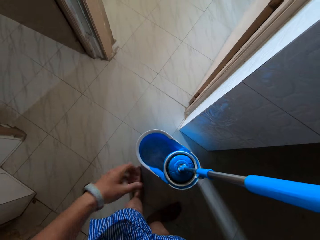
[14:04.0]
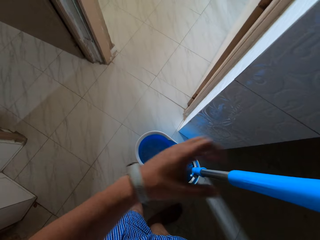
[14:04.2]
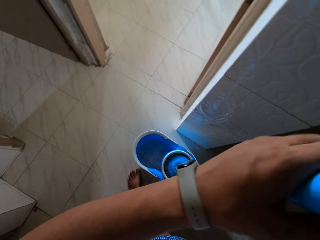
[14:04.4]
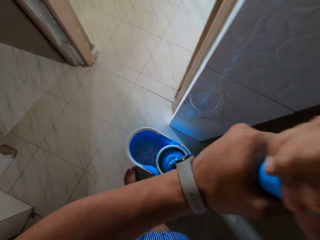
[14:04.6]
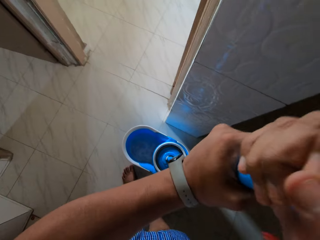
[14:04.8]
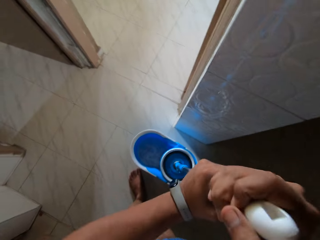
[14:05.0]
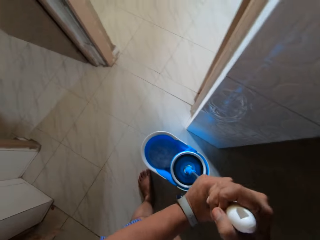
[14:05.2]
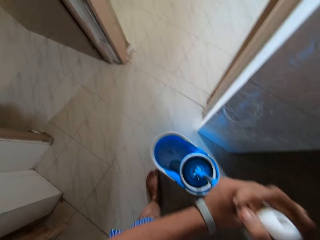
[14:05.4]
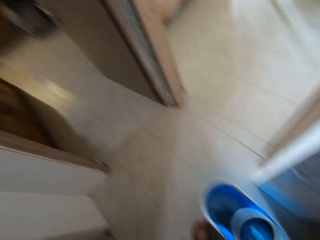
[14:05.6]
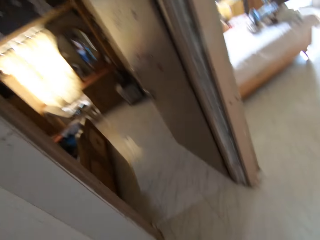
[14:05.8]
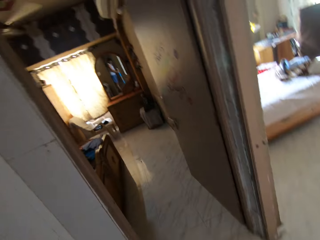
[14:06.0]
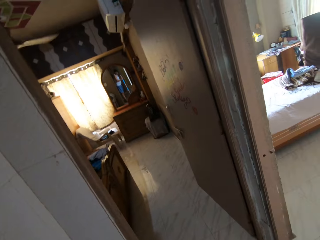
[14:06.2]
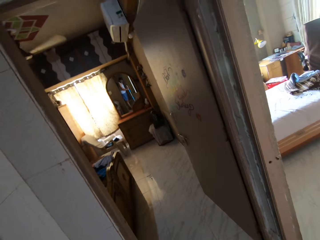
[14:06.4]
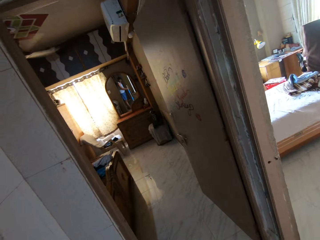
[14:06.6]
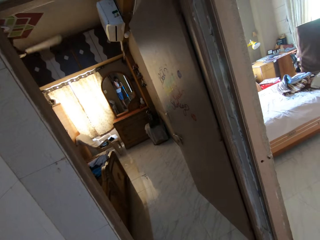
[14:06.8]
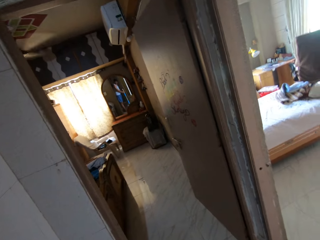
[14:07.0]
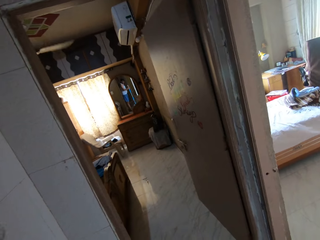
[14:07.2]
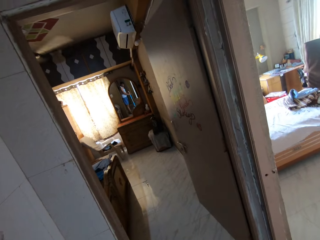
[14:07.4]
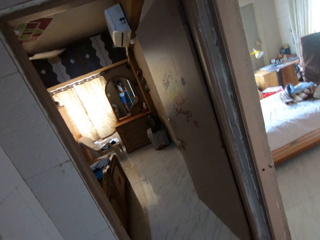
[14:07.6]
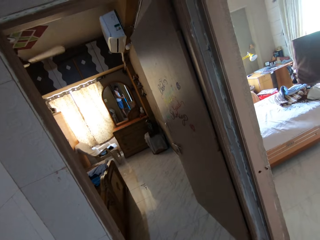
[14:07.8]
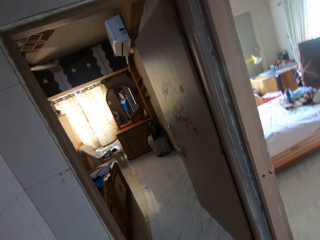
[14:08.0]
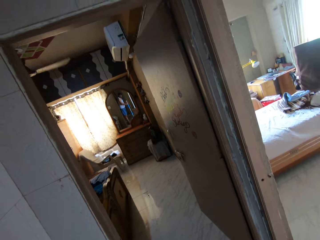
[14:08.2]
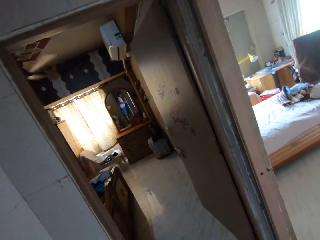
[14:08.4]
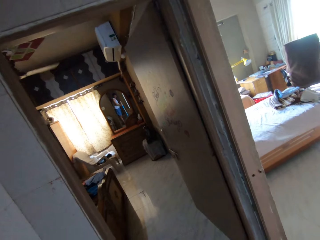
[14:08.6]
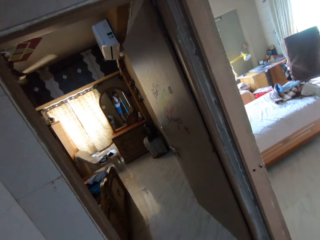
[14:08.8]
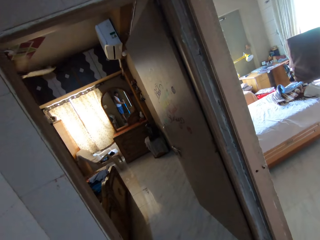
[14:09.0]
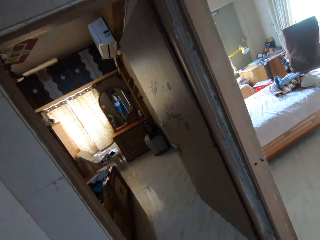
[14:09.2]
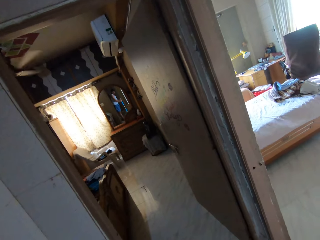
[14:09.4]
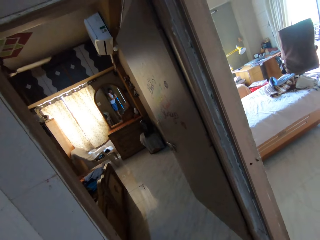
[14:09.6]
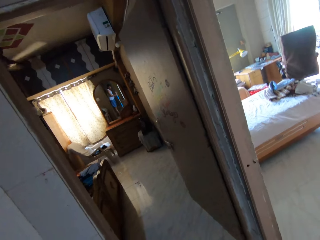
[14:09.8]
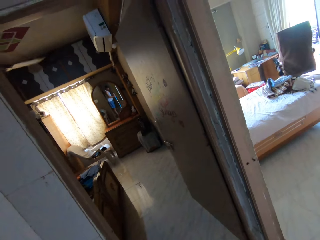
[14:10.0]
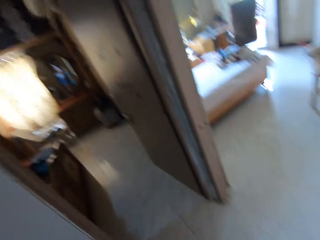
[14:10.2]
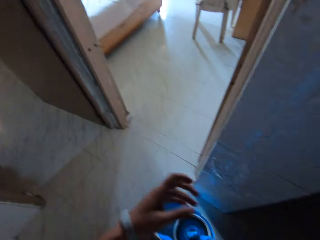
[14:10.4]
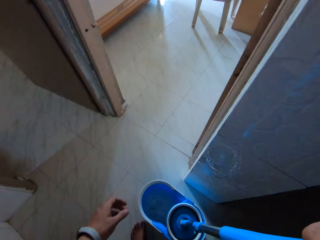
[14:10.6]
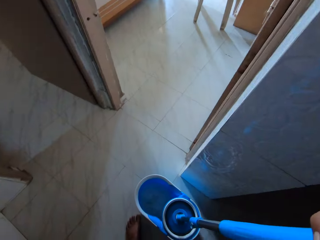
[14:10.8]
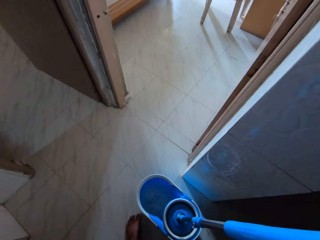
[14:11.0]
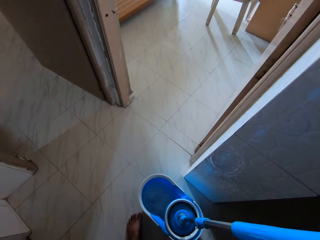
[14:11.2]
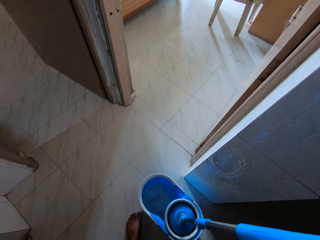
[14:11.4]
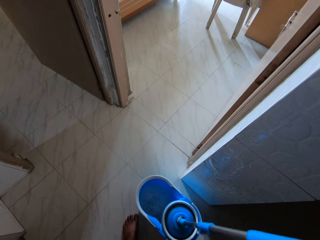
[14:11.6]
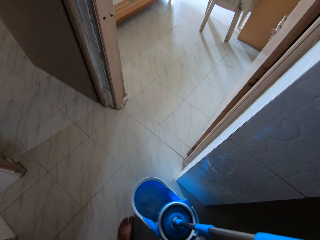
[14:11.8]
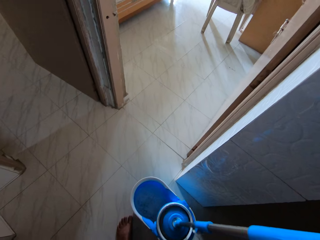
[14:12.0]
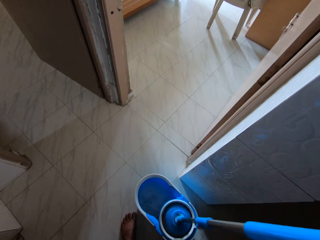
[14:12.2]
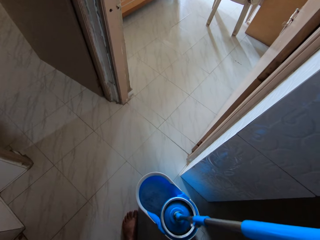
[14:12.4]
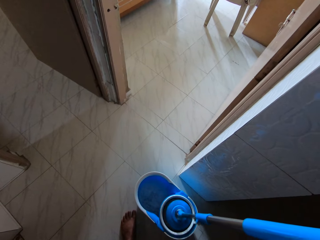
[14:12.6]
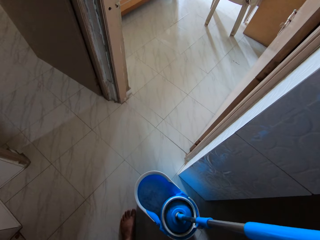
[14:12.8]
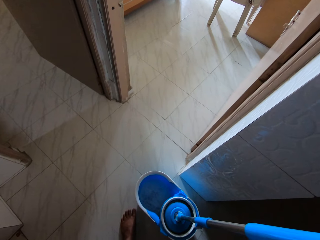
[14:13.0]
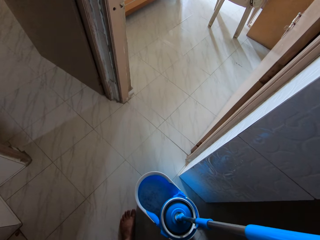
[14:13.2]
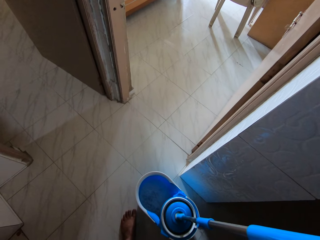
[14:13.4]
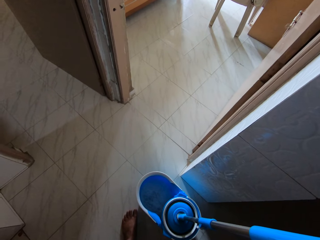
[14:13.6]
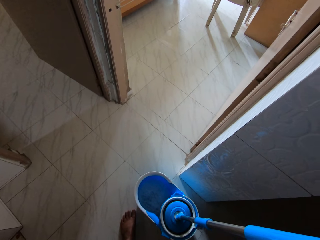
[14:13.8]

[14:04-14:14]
The camera wearer holds the mop with both hands. They press the mop and look around.

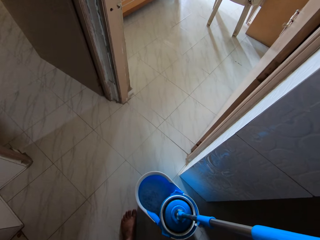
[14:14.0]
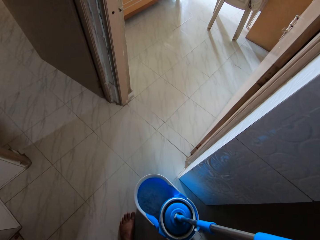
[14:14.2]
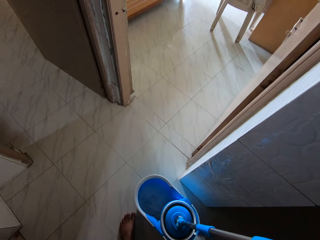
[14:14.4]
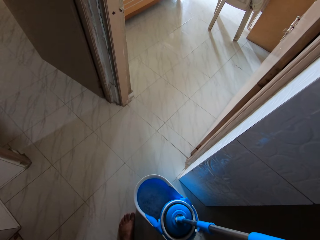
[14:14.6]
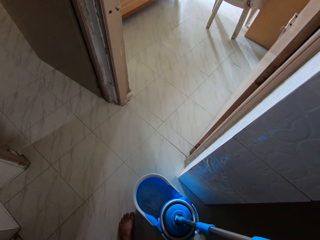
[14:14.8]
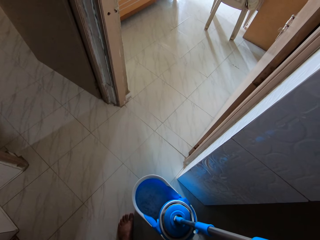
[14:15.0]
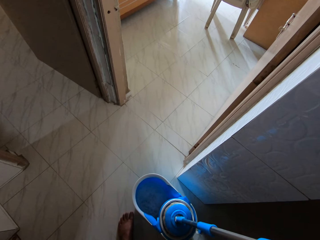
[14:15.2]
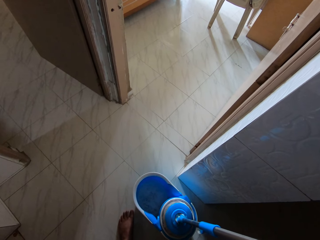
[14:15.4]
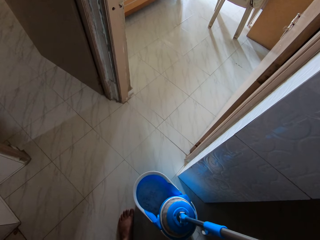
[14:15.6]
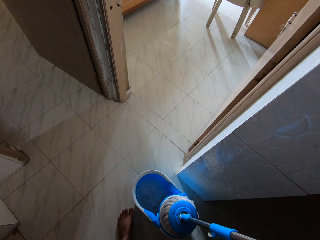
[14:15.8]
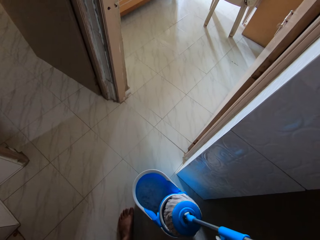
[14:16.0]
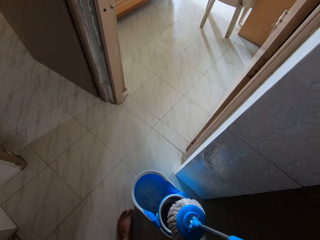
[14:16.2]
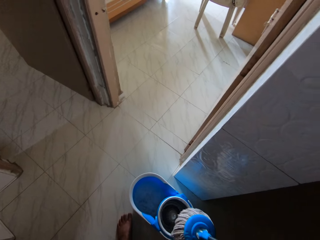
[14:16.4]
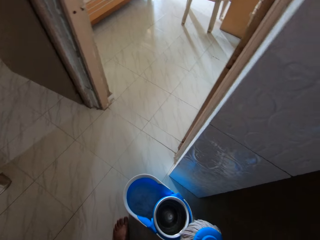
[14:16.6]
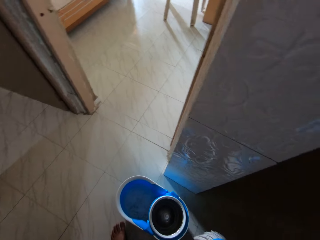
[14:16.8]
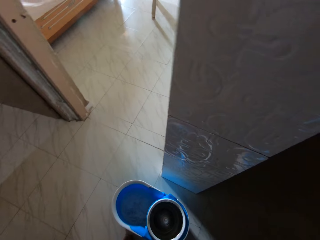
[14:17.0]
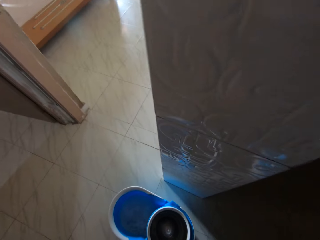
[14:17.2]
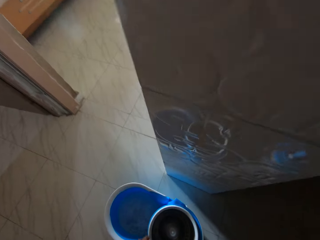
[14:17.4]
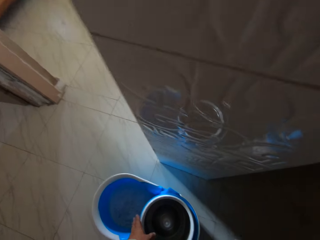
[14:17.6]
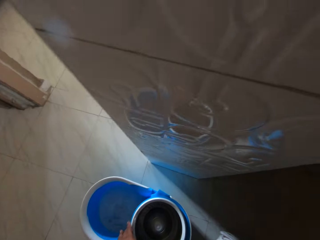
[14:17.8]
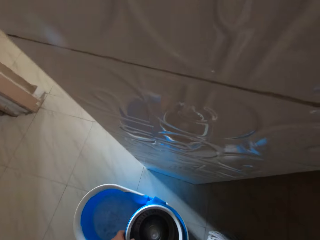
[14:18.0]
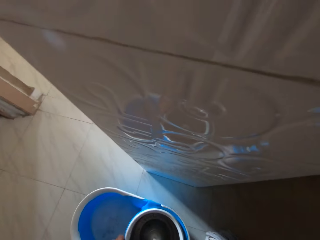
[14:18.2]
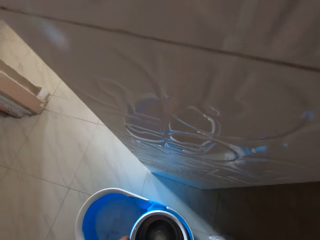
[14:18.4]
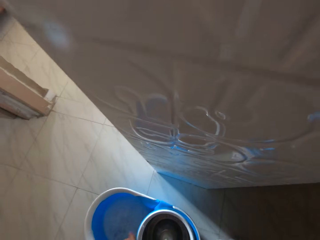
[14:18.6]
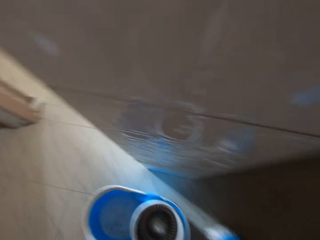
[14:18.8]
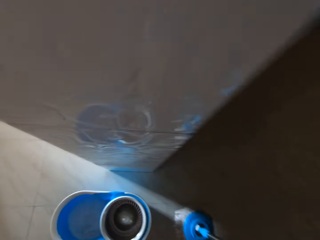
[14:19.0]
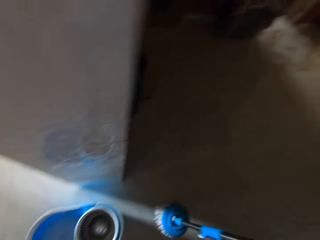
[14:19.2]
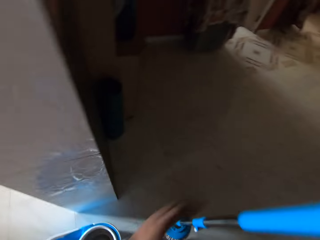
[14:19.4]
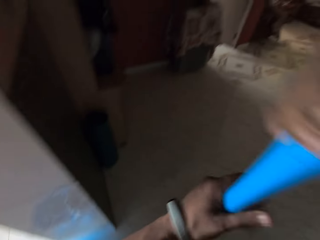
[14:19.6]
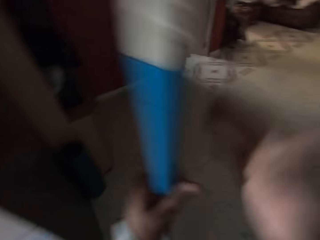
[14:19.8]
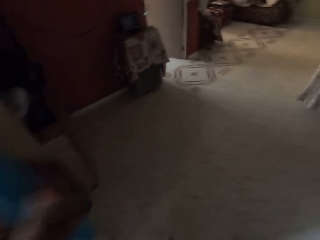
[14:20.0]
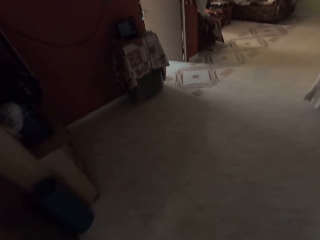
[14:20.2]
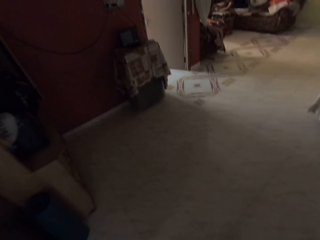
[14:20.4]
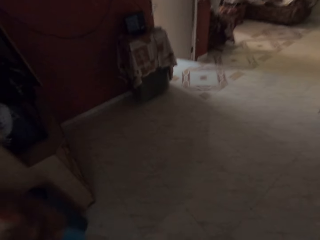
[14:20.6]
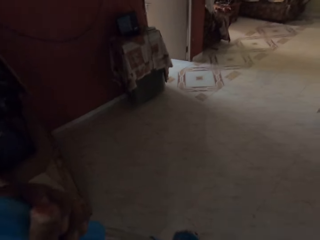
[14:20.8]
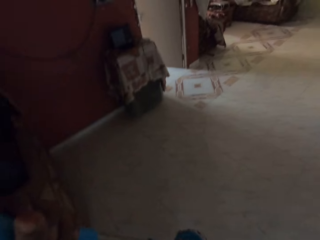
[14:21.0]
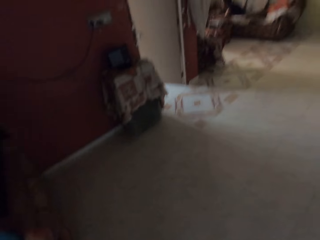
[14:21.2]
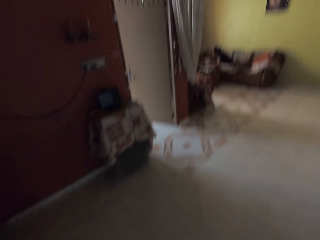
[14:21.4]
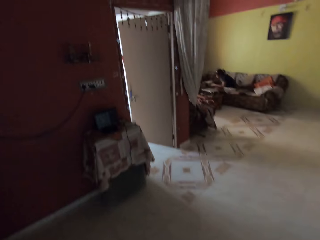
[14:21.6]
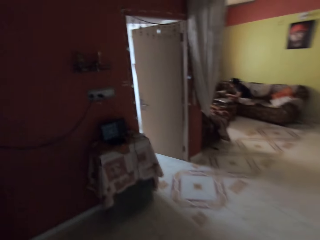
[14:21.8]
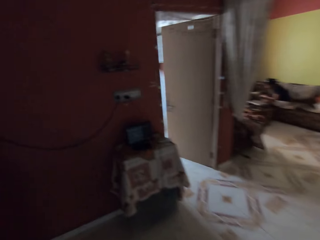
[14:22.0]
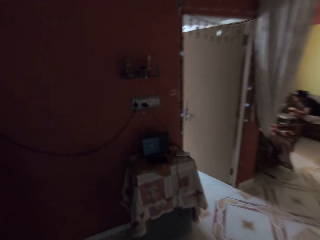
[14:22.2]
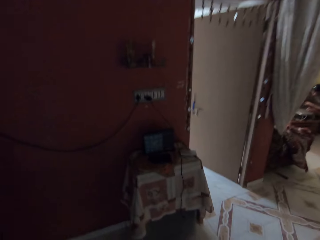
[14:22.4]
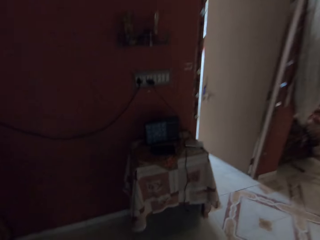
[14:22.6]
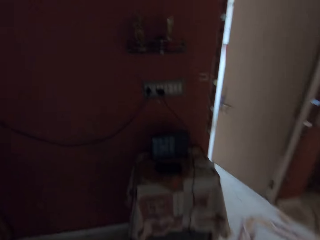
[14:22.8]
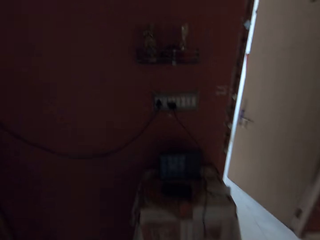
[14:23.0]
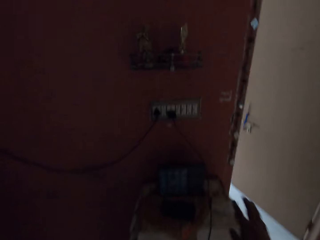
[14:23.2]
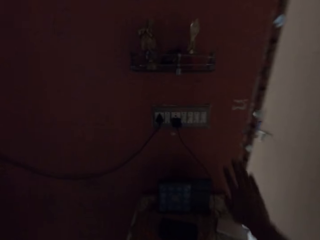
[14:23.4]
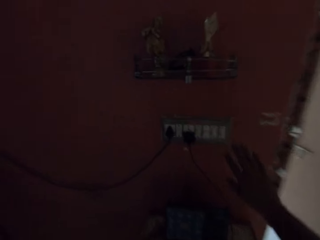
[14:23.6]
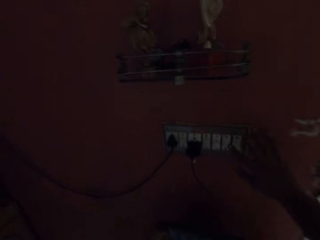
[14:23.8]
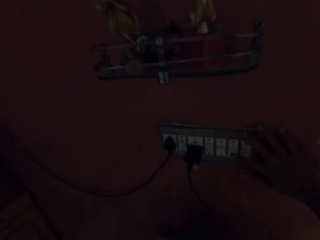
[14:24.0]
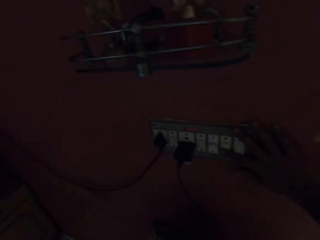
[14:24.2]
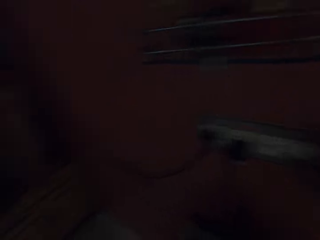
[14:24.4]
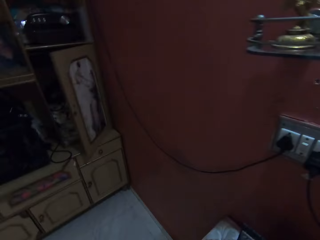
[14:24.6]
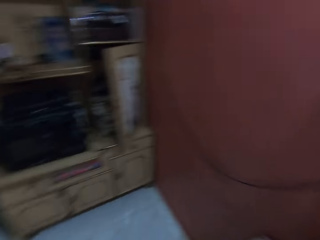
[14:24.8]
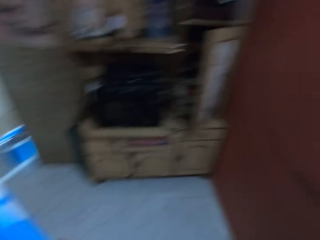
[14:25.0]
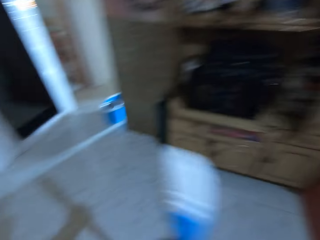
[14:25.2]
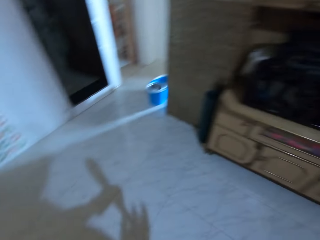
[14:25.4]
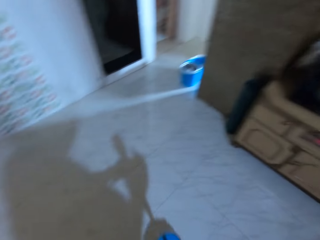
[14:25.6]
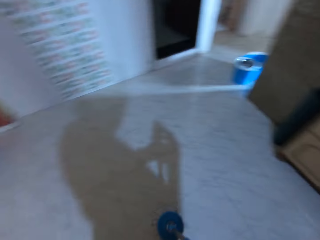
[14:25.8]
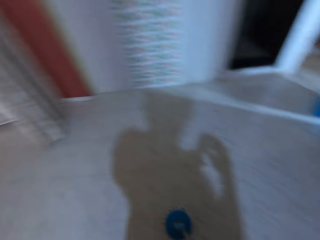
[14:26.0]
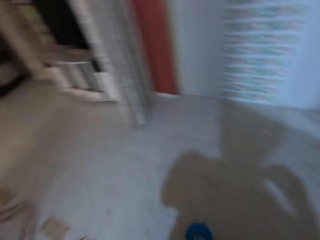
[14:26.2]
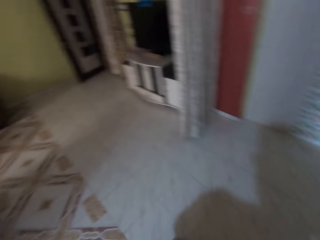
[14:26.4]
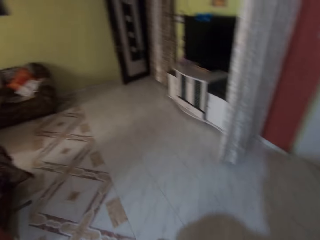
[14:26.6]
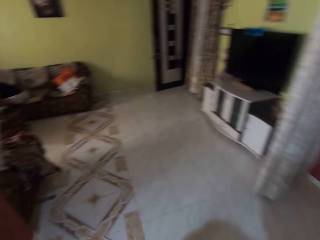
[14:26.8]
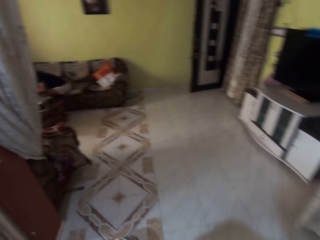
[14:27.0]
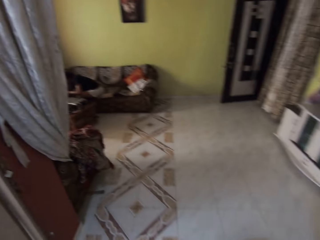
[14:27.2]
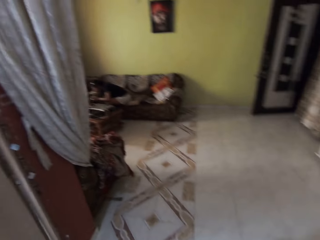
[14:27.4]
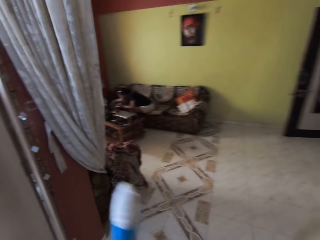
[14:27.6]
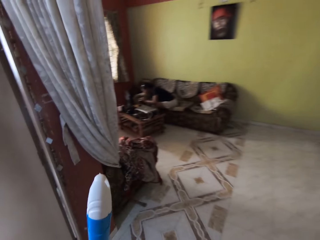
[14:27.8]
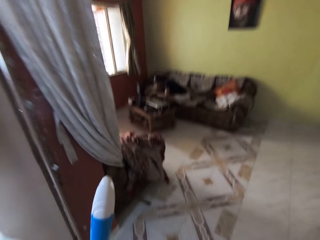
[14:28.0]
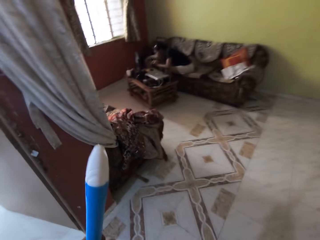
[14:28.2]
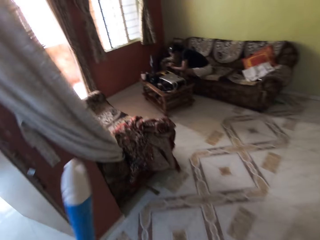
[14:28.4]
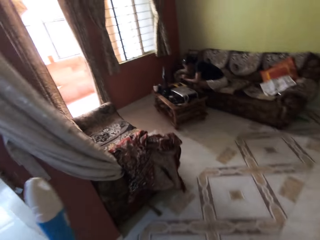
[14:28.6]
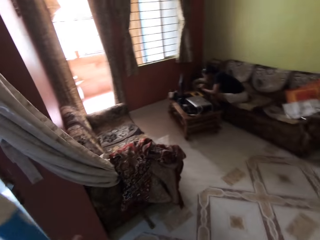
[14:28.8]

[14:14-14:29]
The camera wearer removes the mop from the bucket with his right hand. He touches the bucket with his left hand. He adjusts the bucket. He passes the mop to his left hand from his right hand. He walks in the house. He turns on a light switch with his right hand. He walks in the house.
